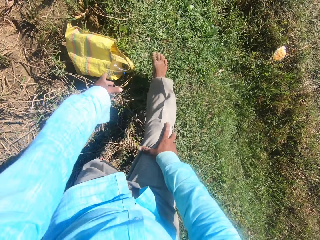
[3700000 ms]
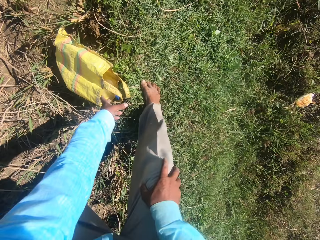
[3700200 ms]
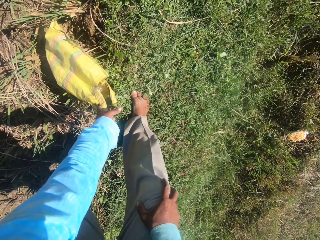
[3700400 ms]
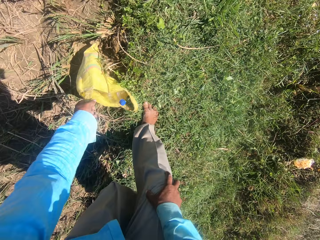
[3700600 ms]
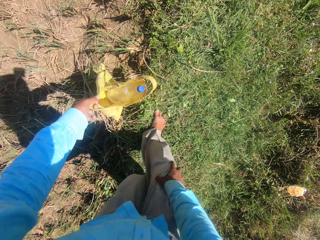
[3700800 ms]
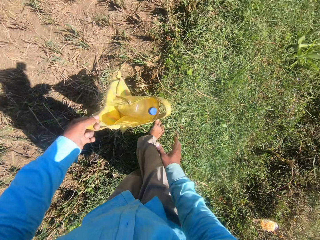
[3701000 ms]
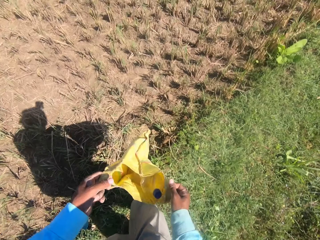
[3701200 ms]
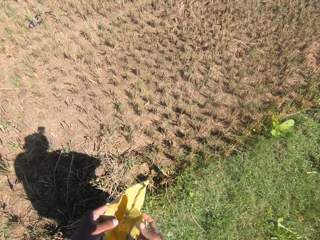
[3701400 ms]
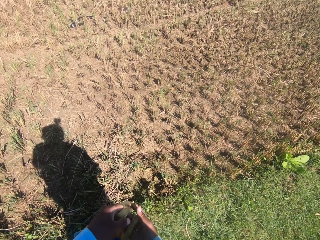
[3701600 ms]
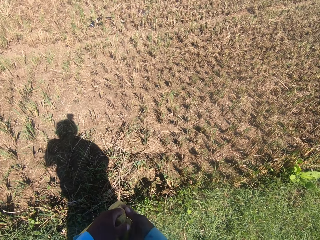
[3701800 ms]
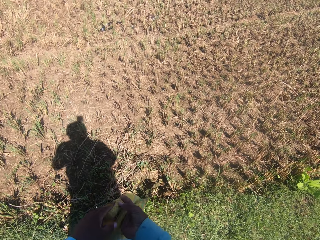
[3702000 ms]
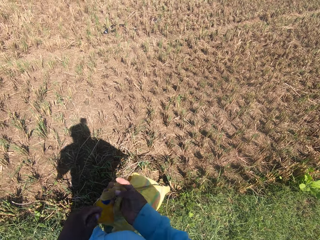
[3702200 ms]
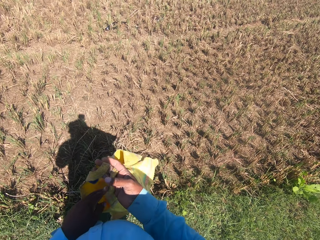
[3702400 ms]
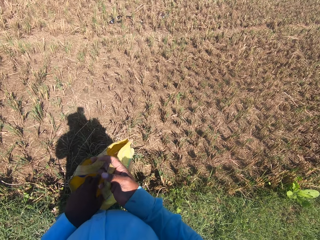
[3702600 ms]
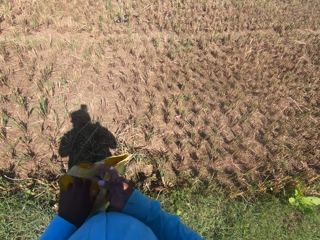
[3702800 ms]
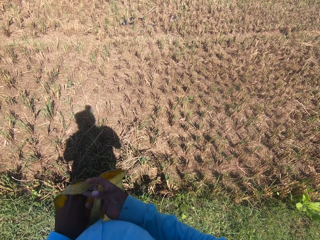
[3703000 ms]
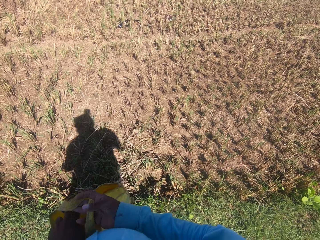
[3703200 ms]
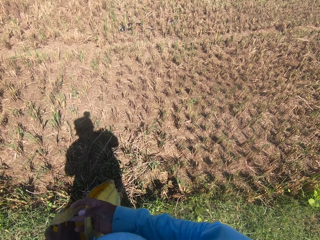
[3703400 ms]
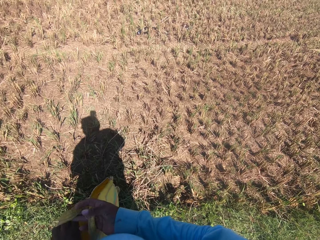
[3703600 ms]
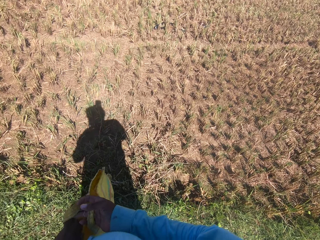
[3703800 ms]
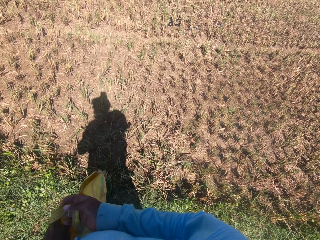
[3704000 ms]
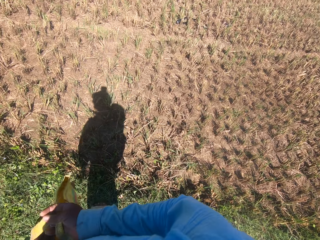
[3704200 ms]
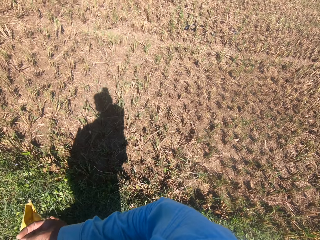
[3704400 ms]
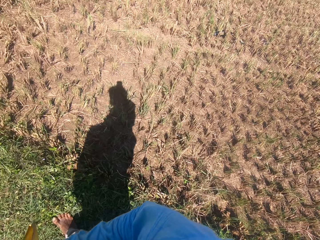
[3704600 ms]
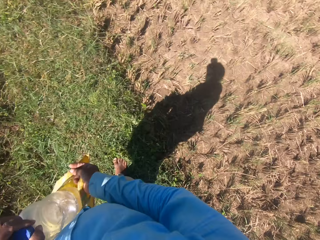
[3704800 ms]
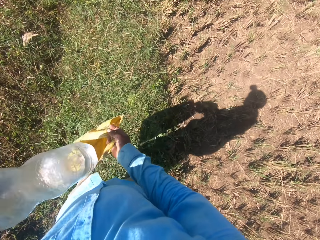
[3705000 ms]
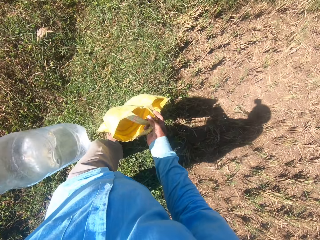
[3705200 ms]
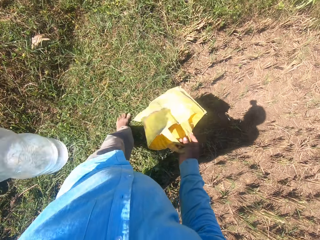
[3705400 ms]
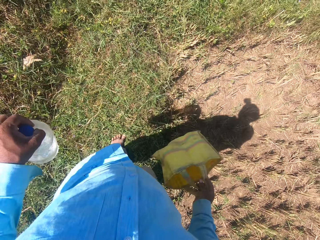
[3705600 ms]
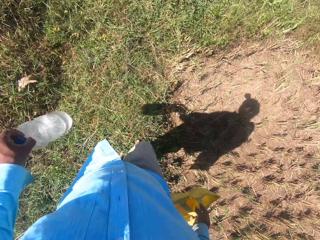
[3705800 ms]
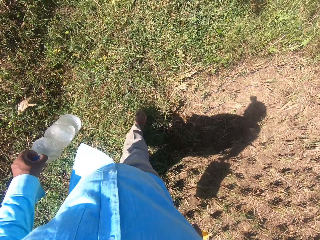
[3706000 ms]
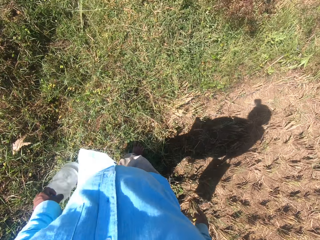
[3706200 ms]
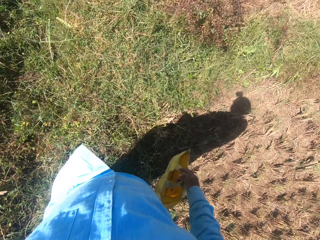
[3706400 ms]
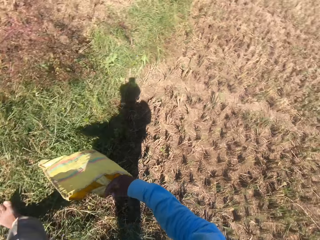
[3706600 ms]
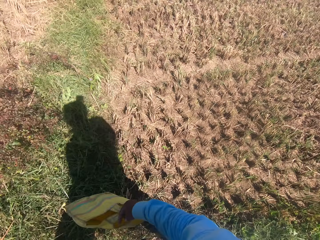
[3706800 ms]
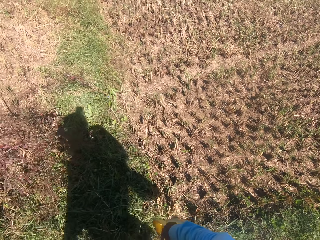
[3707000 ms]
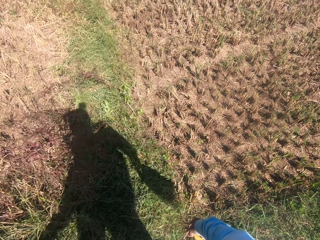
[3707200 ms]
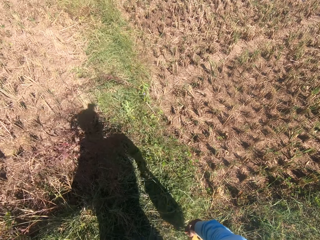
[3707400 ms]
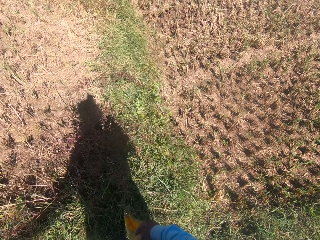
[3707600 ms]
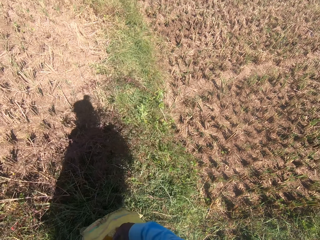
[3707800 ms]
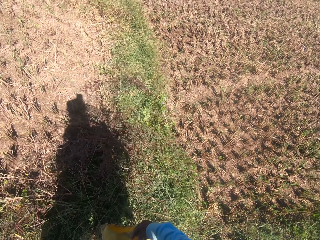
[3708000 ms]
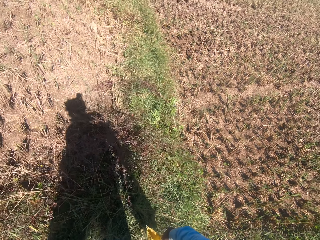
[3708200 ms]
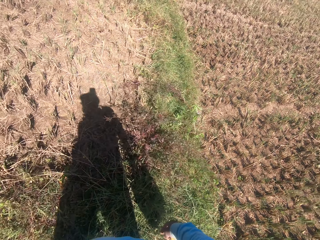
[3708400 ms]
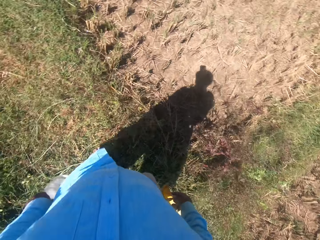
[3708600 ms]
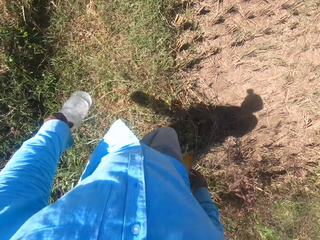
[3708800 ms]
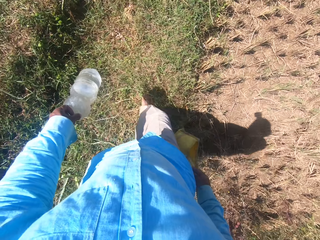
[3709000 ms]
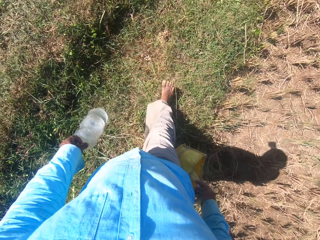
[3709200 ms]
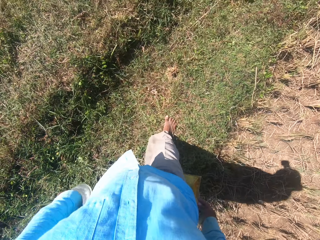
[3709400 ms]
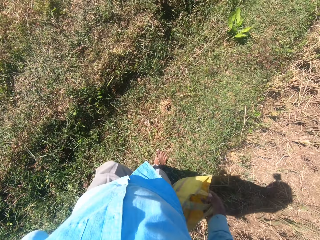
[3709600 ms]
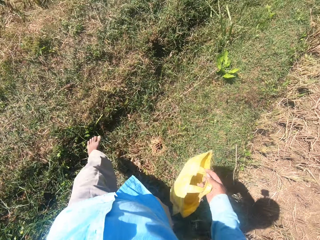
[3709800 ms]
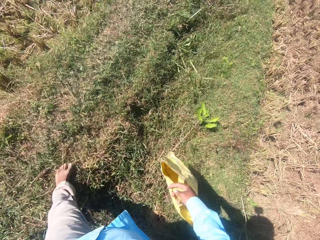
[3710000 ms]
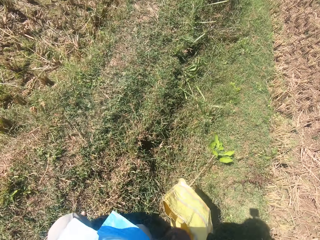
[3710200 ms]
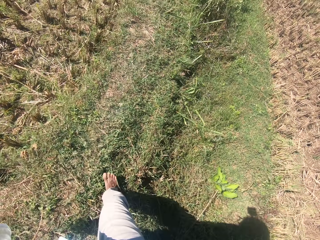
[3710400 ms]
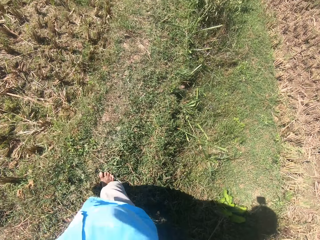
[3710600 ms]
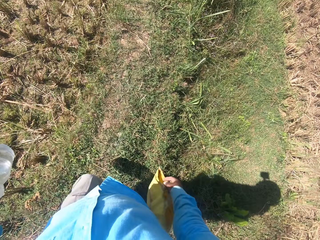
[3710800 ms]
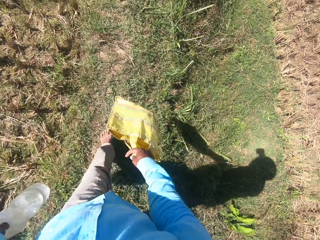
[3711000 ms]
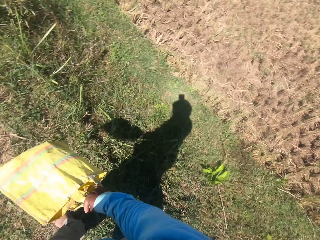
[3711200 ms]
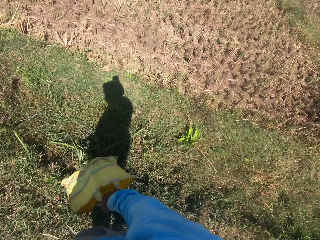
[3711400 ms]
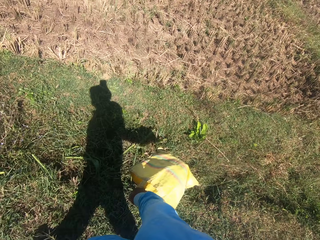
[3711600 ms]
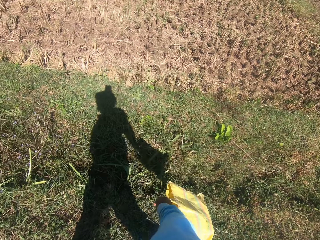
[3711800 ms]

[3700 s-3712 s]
The camera wearer picks up a plastic bag from the ground. They remove a bottle of water from the bag. They turn around the field. They walk around the plantation field. They look around the field.

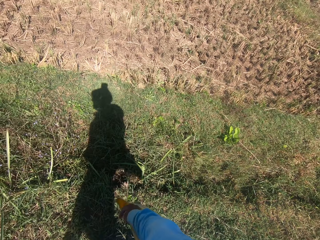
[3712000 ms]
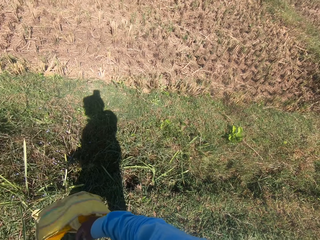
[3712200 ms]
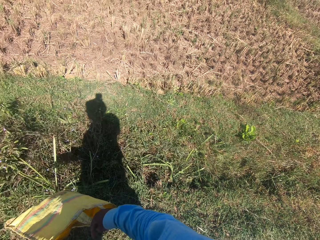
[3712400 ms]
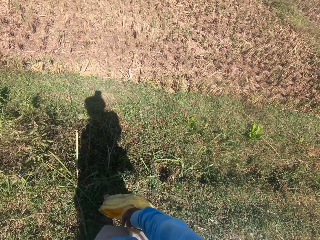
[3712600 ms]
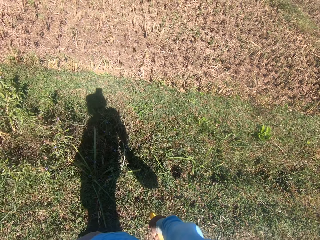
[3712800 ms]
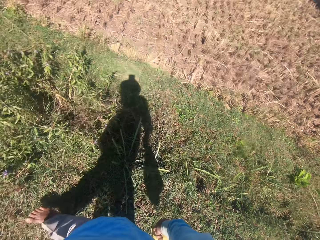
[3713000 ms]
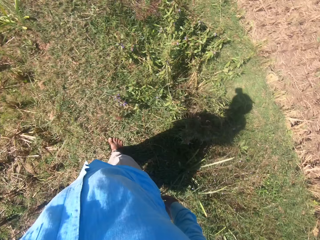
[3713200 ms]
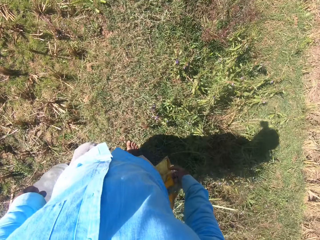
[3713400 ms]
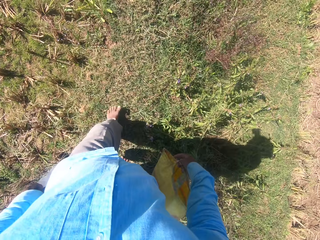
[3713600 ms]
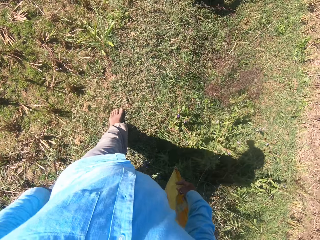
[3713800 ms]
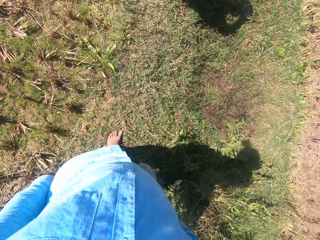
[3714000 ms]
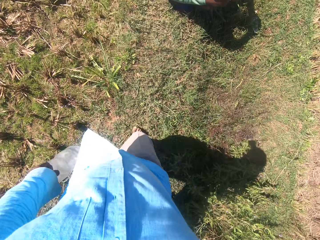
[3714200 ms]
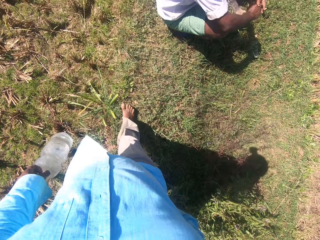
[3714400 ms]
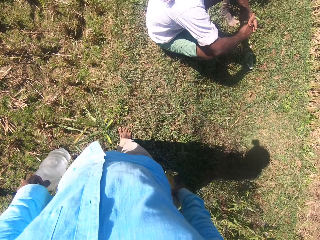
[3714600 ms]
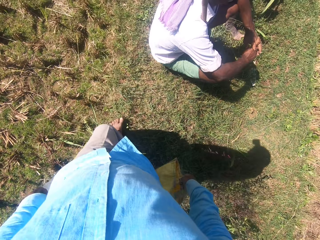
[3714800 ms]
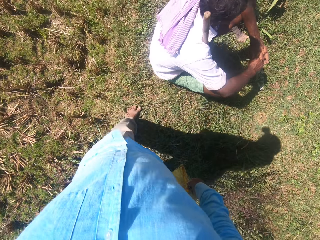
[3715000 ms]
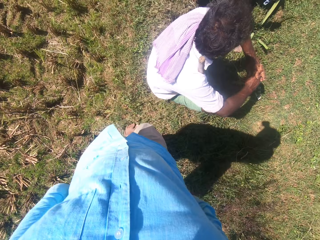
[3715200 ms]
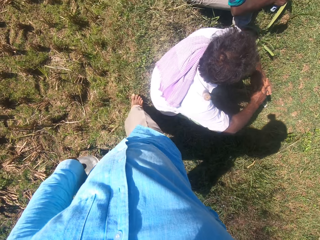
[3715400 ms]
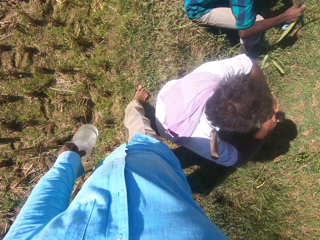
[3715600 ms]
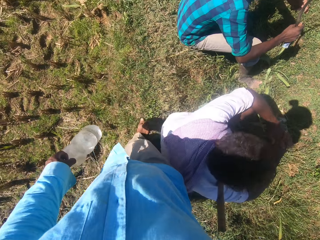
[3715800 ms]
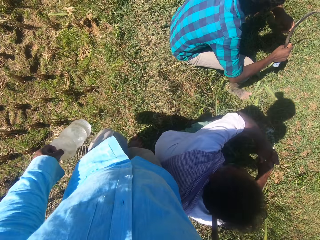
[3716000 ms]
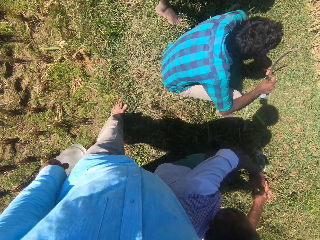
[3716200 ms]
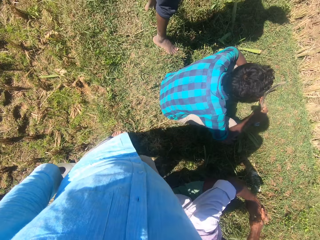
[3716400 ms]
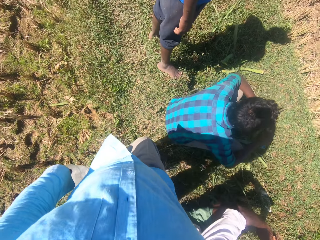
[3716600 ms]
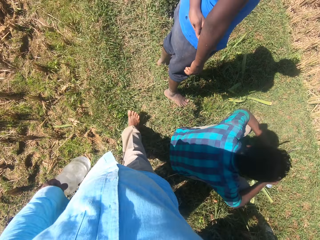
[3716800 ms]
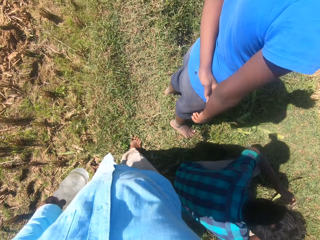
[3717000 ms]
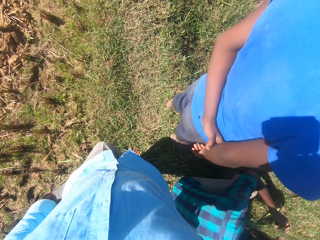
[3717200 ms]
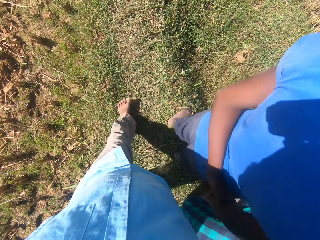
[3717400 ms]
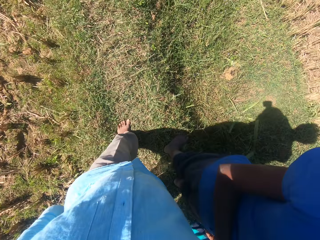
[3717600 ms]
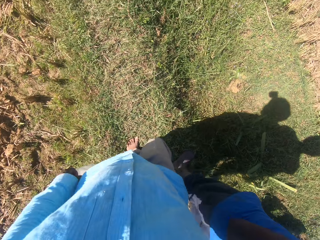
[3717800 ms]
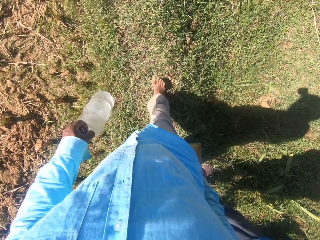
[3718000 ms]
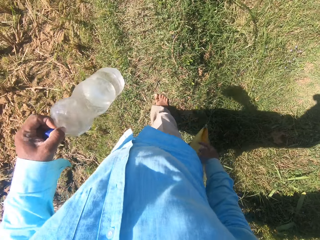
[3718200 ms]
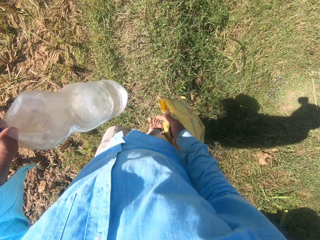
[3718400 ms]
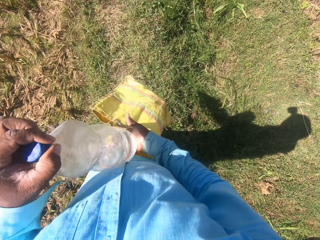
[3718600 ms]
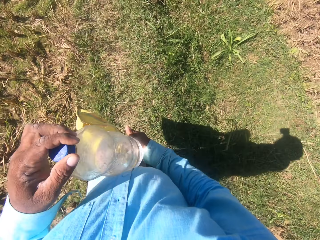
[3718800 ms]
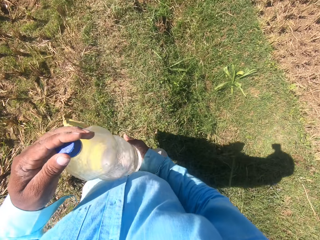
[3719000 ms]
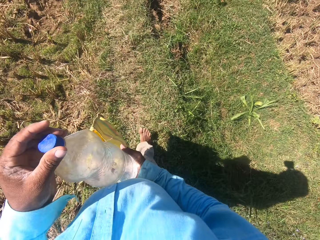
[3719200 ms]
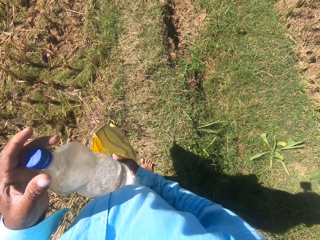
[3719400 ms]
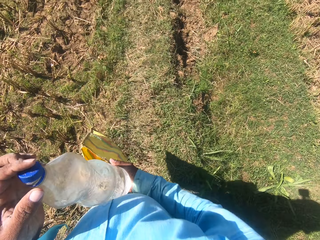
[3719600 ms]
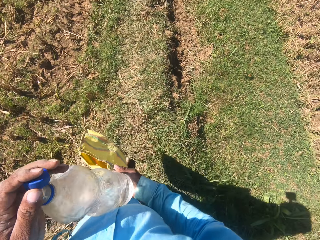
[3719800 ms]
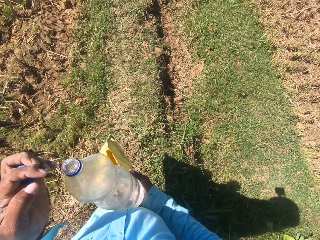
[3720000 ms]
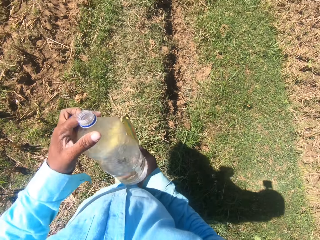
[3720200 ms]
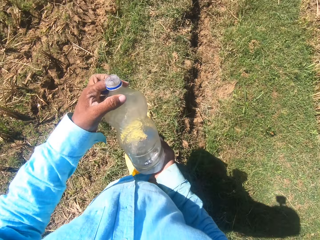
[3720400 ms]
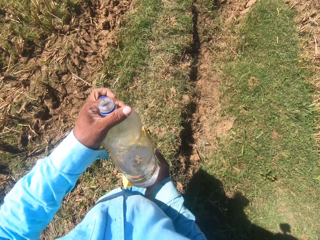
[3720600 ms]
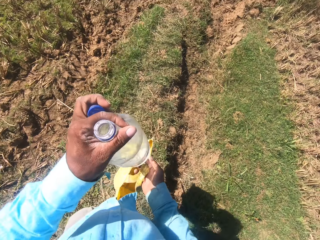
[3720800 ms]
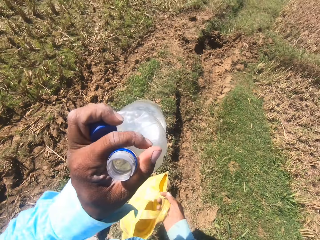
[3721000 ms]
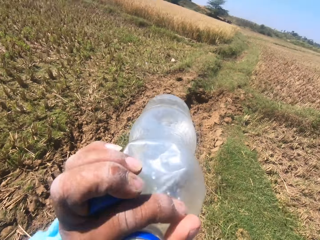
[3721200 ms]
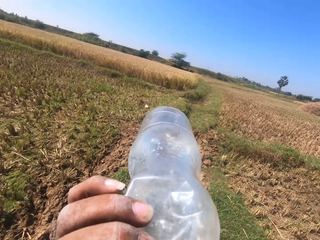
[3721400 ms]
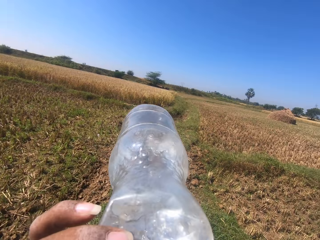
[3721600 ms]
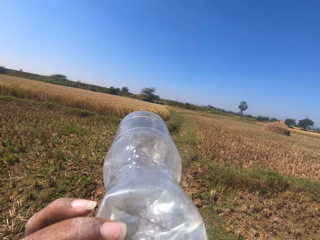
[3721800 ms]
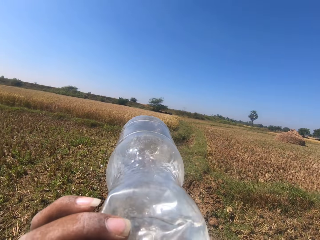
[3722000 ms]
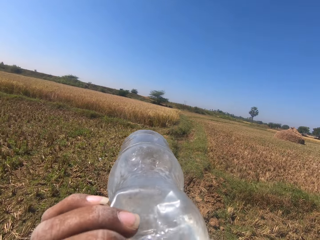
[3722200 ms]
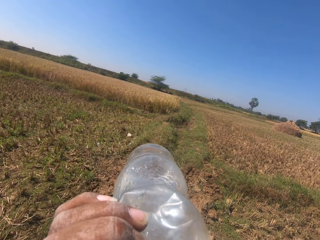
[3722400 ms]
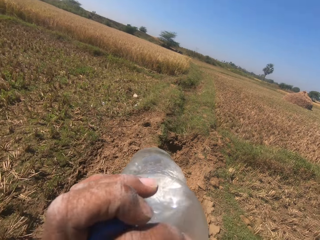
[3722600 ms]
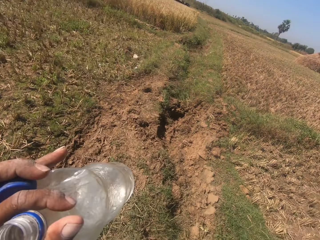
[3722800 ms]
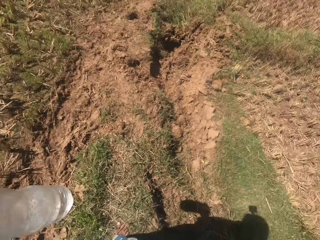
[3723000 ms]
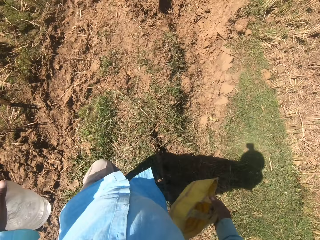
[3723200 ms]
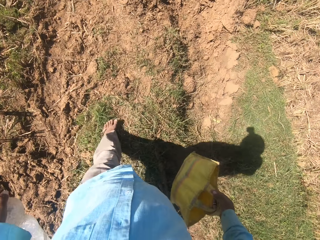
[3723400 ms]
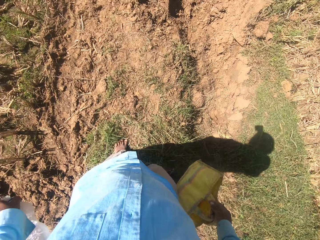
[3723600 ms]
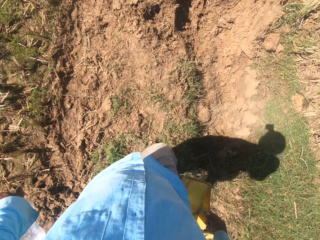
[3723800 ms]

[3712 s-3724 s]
A man sits on the ground. The camera wearer walks beside the man. He converses with the man, another man and a third man. The second man sits on the ground. The camera wearer walks beside the second man. The third man stands beside the second man. The camera wearer walks beside the third man. He raises the bottle in his left hand. He places the bottle on his right hand. He opens the bottle. He drinks water from the bottle.
